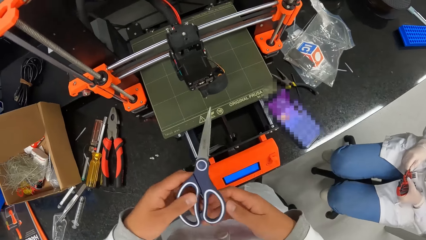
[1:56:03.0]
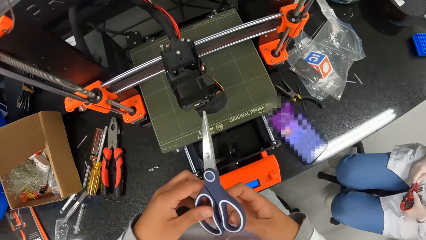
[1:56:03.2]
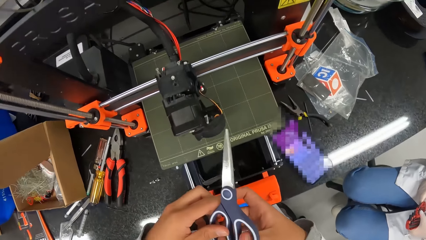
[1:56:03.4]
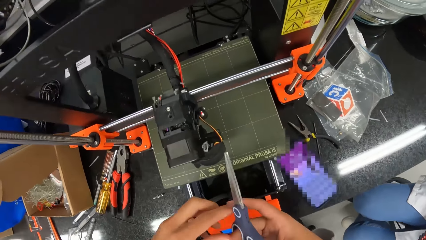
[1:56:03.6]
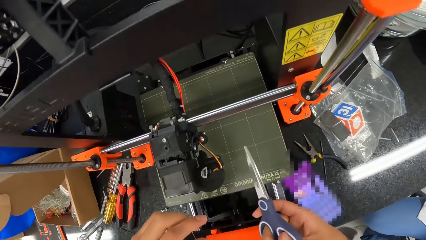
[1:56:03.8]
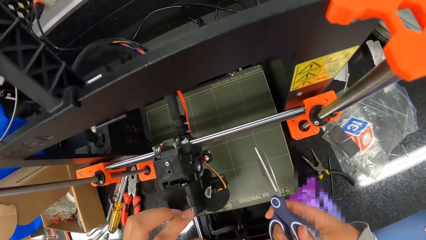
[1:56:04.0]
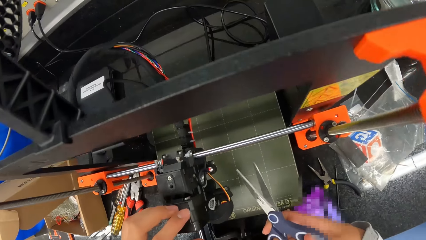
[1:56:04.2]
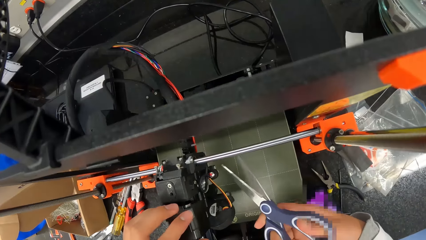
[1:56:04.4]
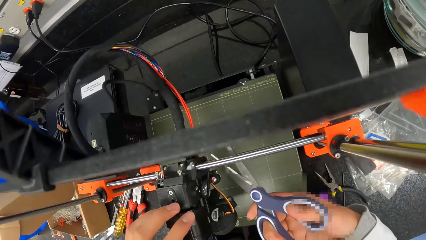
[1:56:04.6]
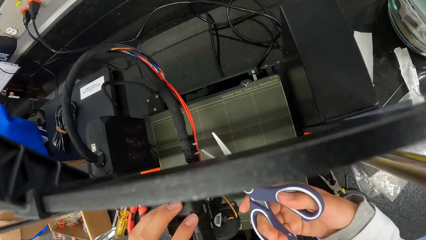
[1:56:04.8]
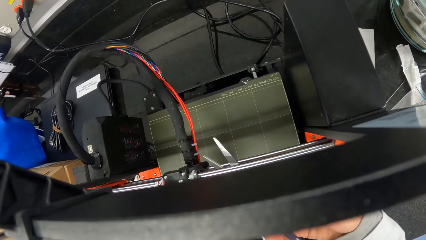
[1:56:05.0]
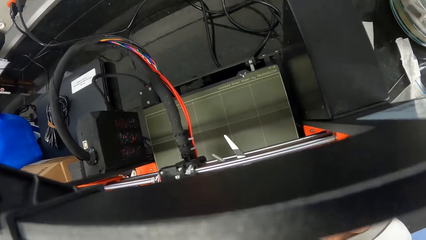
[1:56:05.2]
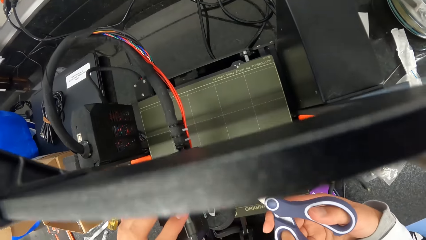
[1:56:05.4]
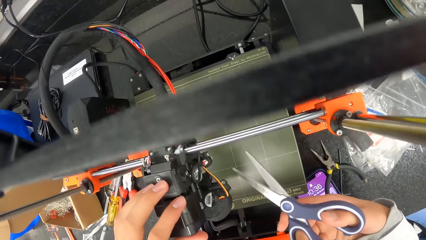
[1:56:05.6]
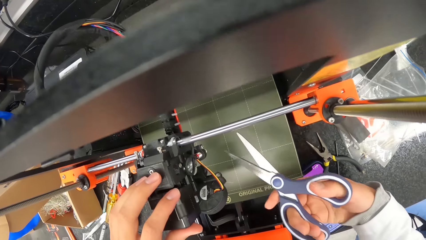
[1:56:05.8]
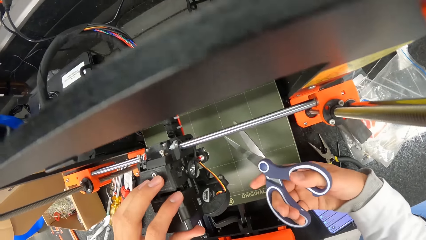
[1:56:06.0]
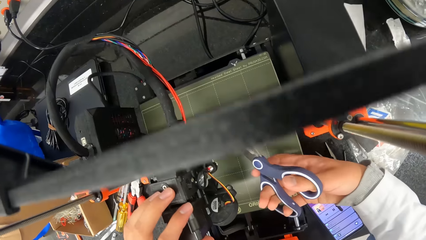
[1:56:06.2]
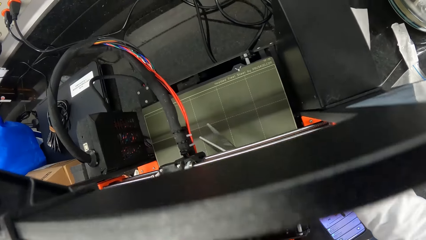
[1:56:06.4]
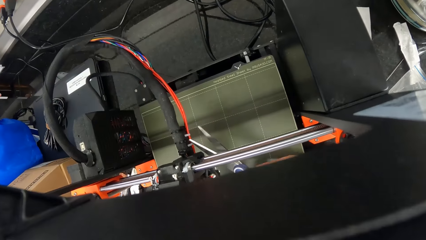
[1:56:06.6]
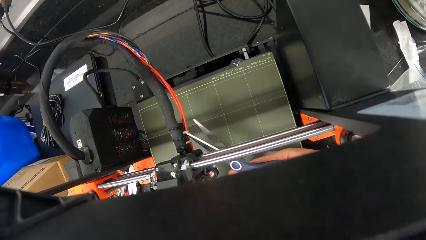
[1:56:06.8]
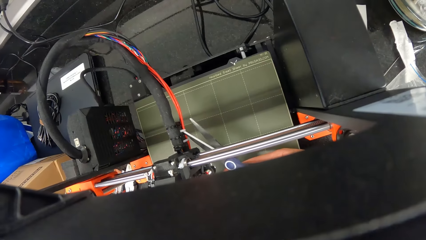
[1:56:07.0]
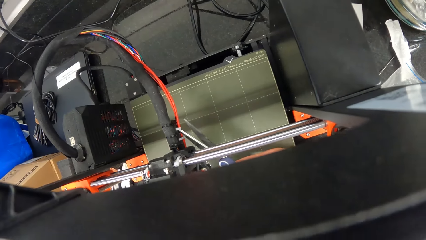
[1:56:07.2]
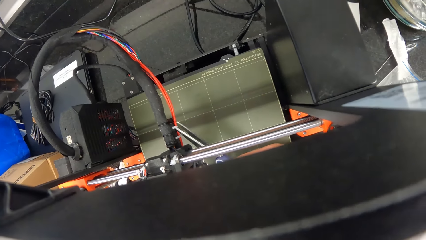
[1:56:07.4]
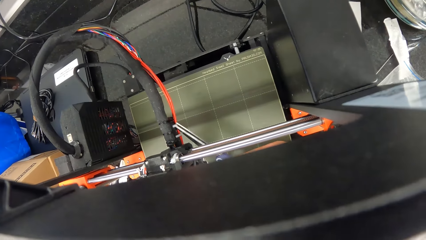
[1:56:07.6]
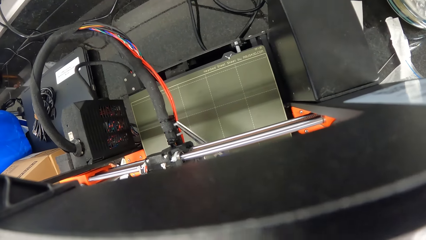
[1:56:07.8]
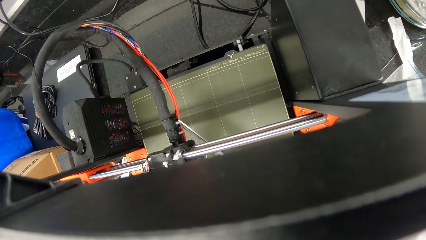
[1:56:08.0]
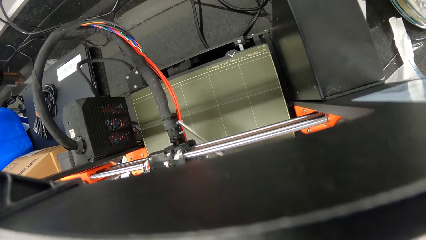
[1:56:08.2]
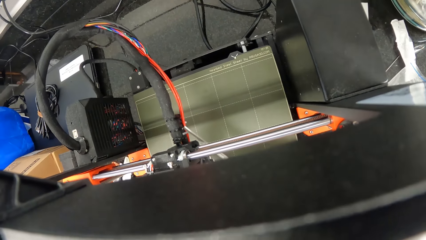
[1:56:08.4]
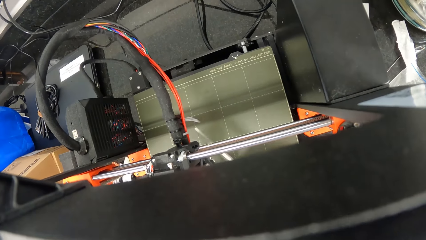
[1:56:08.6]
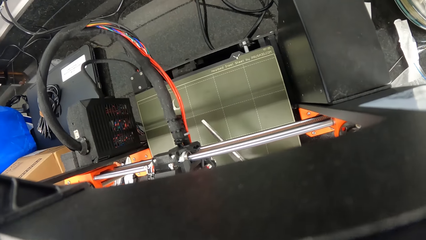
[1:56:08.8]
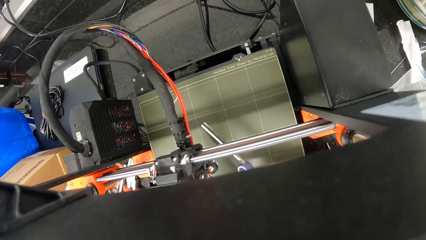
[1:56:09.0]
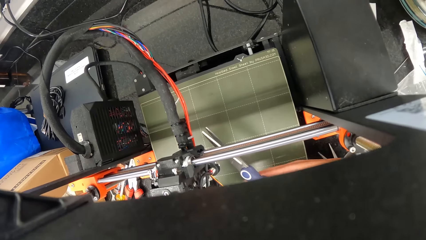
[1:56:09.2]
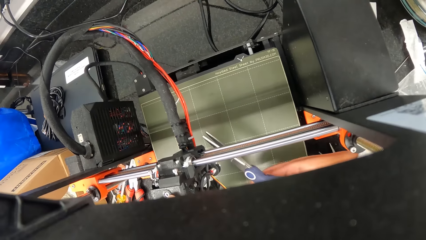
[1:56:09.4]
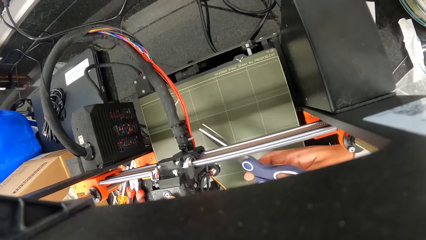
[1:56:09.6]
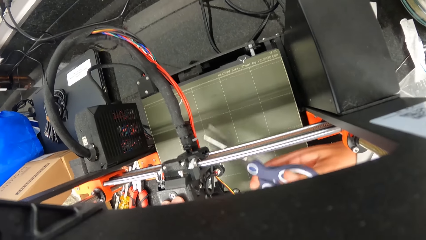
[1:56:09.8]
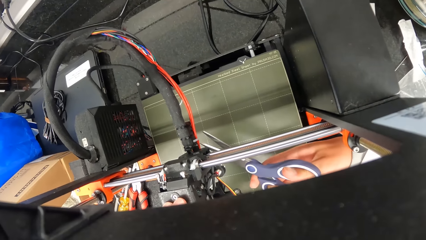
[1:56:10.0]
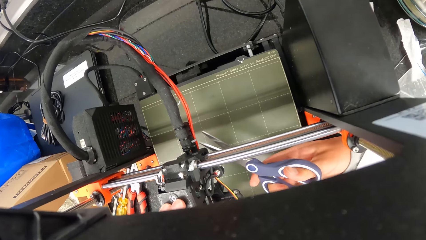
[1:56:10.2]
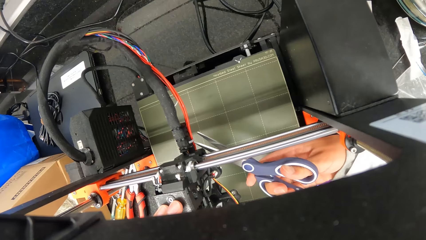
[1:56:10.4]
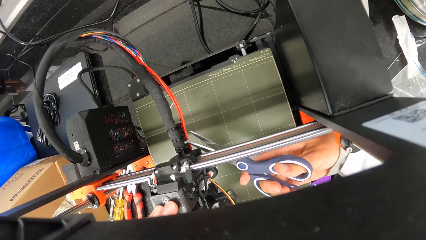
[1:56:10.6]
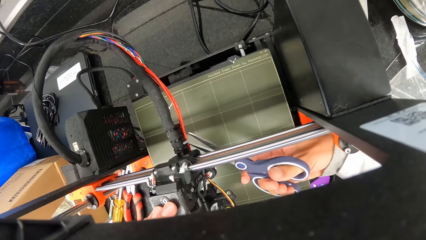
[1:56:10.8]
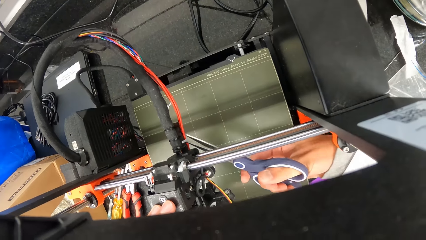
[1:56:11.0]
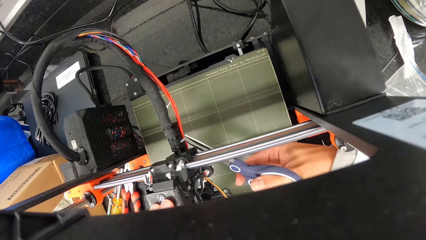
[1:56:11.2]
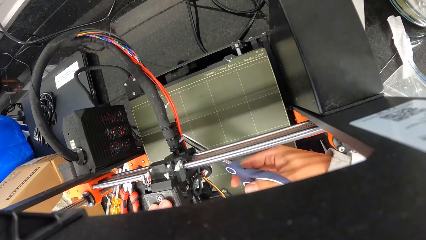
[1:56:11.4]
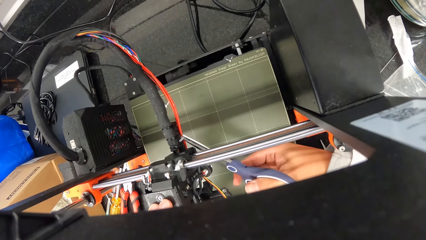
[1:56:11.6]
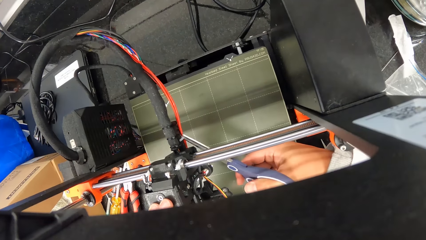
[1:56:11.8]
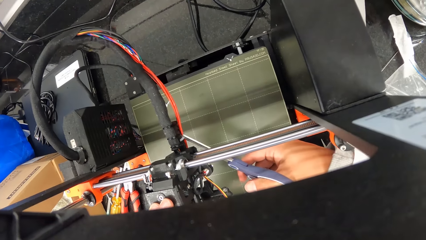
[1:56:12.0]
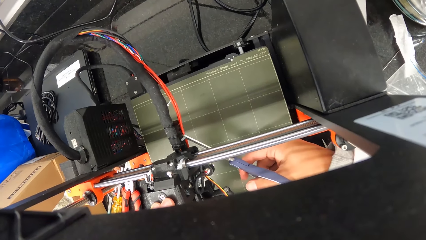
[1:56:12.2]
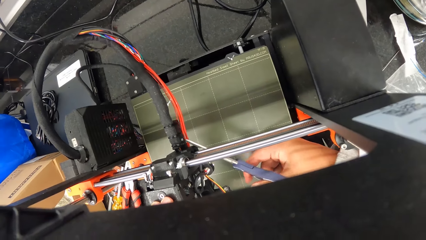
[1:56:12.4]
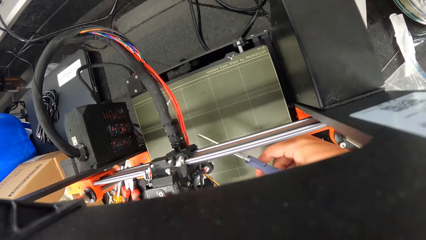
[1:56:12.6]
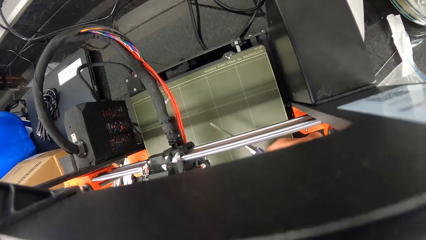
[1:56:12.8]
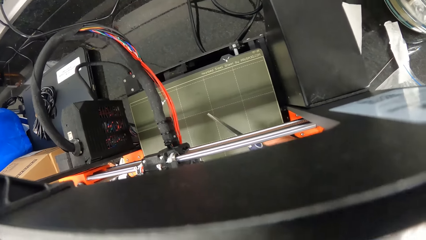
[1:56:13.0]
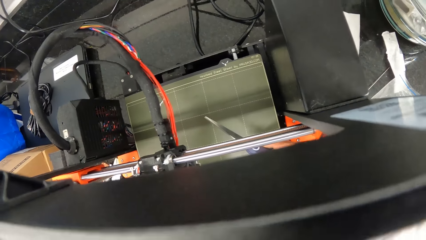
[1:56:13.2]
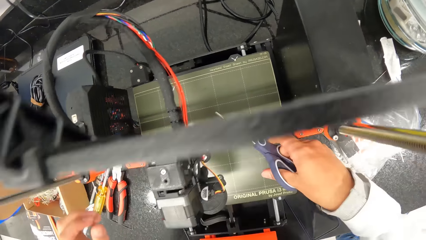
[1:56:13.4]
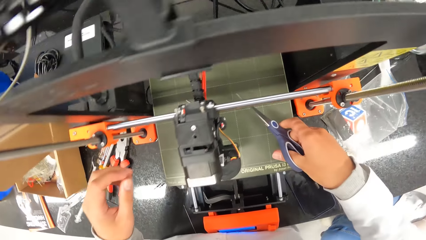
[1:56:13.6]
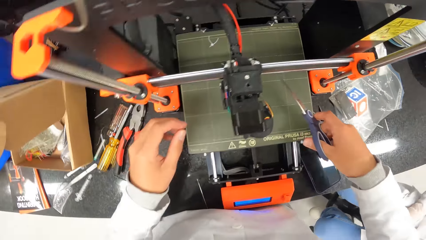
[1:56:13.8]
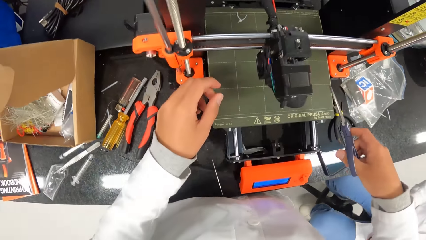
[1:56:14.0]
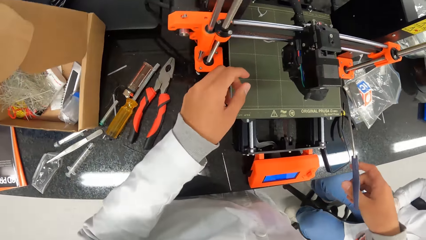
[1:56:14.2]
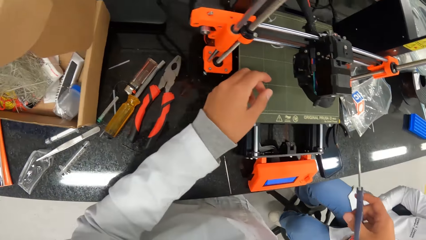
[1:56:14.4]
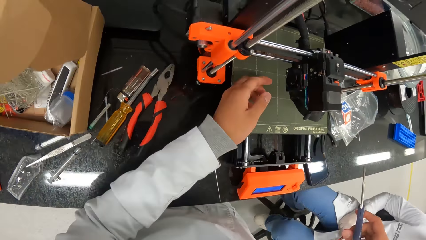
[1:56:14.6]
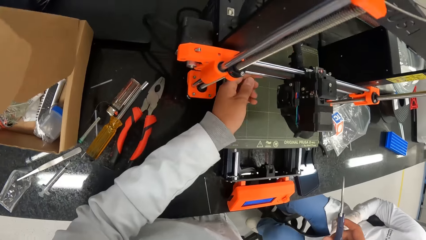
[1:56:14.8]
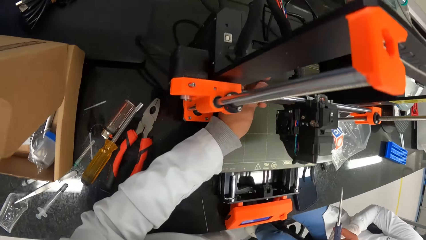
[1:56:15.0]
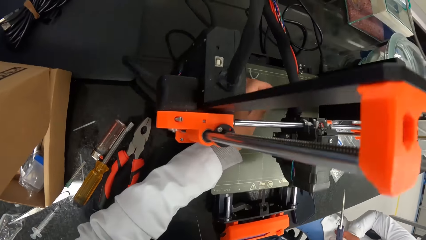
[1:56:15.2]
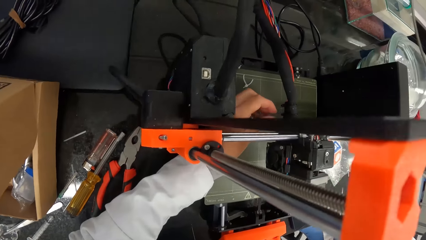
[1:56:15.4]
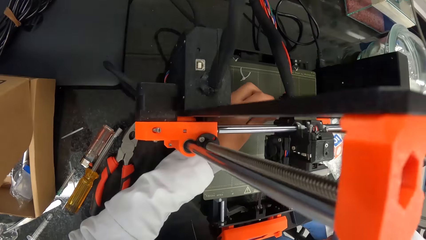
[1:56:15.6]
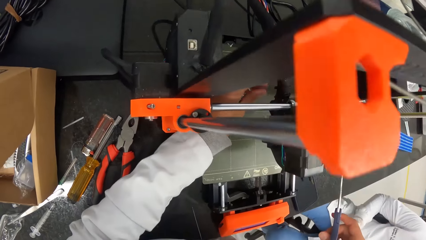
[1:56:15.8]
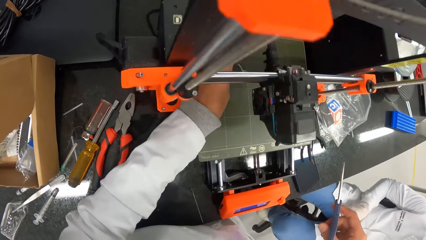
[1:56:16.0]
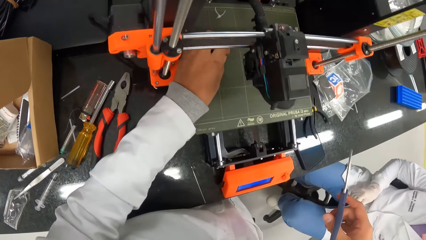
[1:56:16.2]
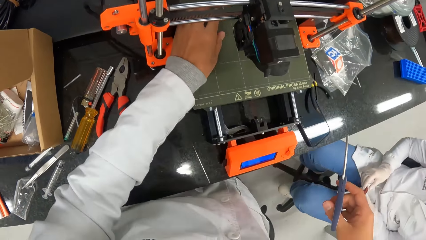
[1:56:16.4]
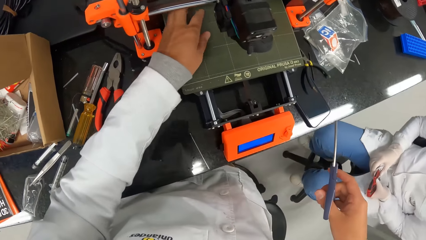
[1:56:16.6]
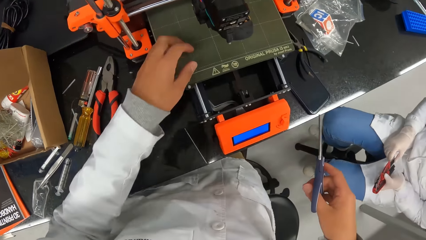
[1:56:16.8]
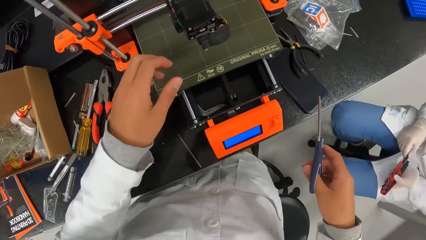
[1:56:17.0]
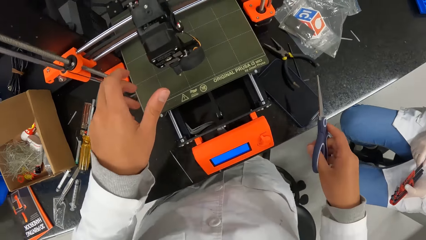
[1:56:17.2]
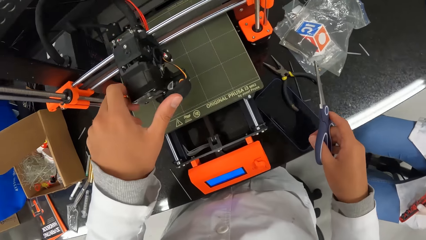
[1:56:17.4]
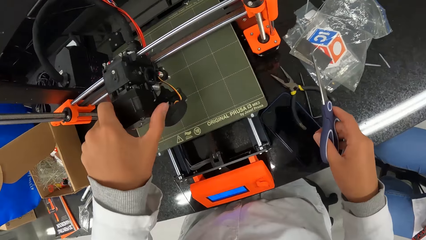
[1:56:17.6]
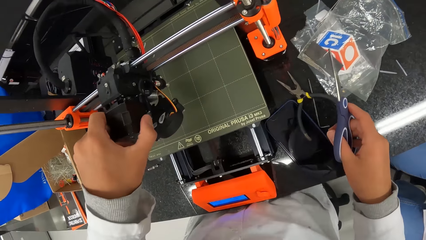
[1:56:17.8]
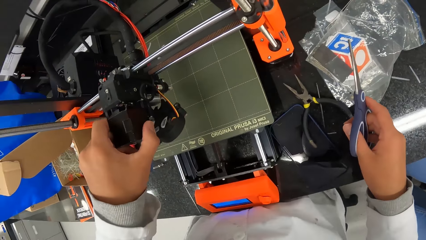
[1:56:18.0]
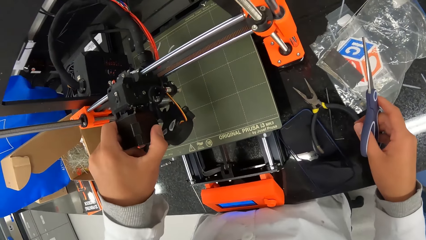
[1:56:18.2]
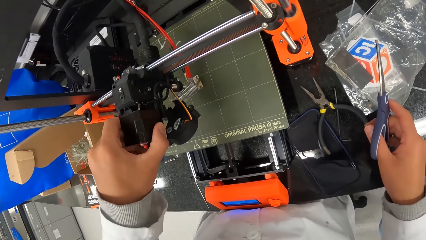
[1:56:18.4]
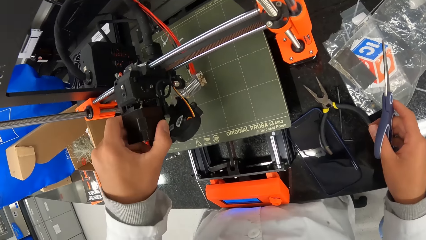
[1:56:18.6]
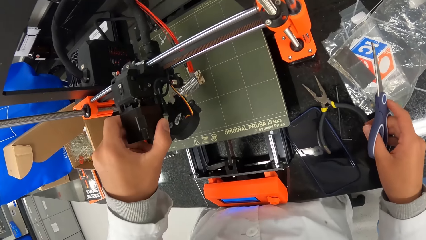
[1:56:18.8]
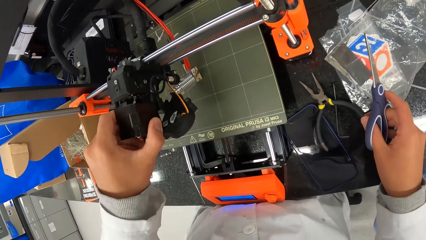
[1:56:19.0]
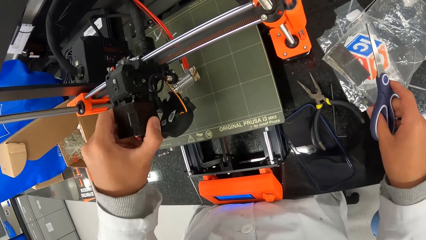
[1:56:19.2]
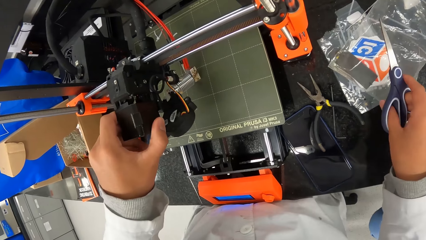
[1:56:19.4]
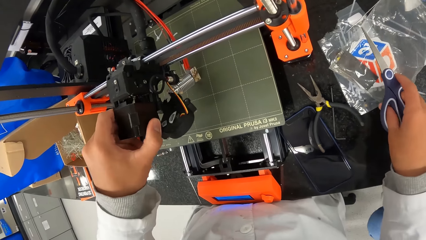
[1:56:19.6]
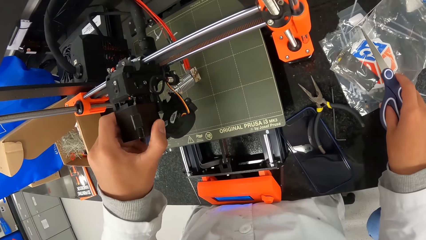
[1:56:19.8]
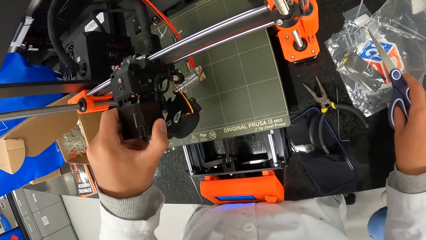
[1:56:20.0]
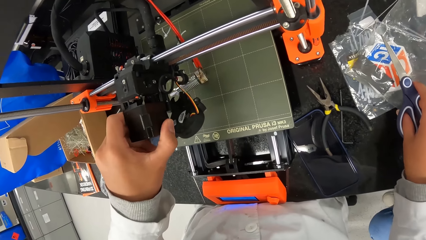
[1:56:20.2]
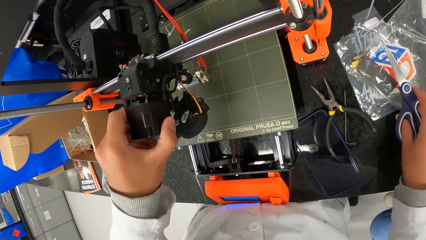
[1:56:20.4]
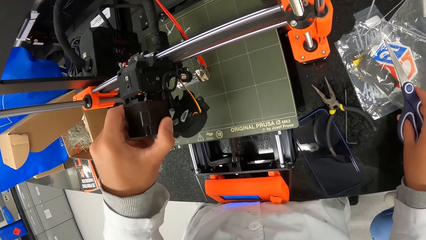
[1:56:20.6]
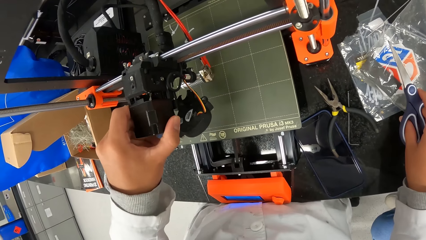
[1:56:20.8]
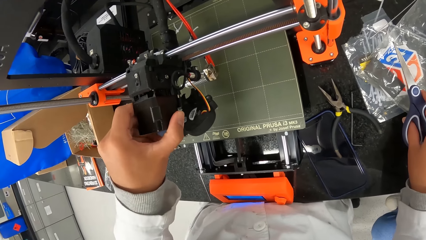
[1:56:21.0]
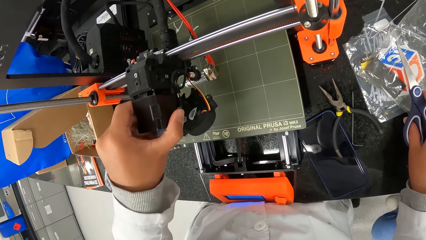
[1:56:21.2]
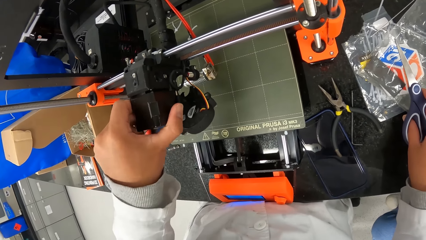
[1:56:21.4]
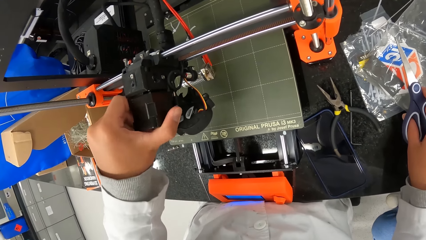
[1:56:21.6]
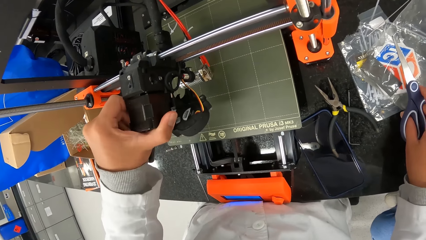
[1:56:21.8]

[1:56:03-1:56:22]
The camera wearer passes the scissors in his left hand to his right hand. He cuts a cable tie with the scissors in his right hand. He cuts the cable tie again. He tugs at the hotend assembly with his left hand. He holds part of the machine.
